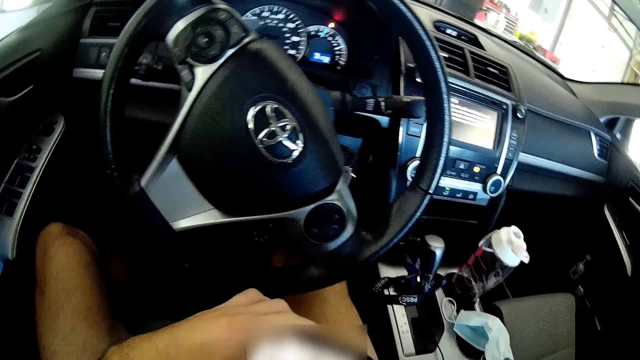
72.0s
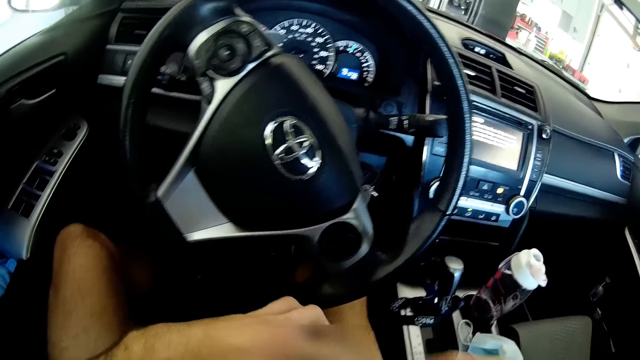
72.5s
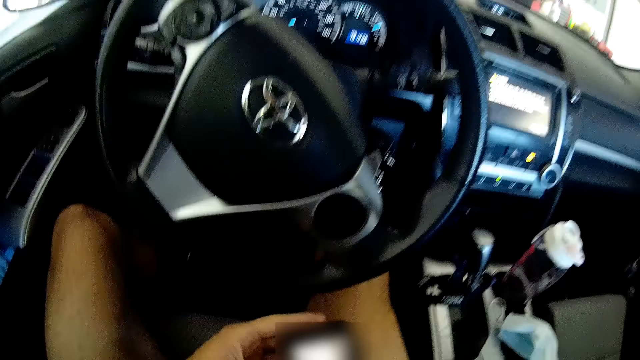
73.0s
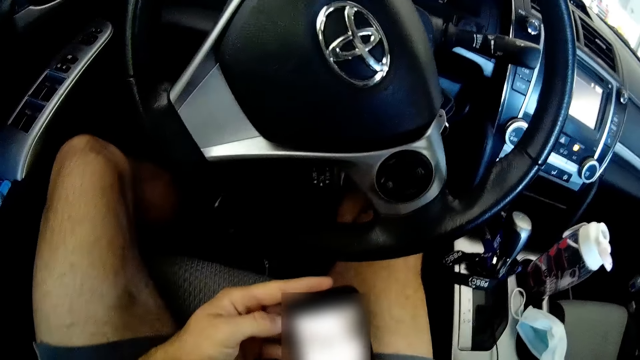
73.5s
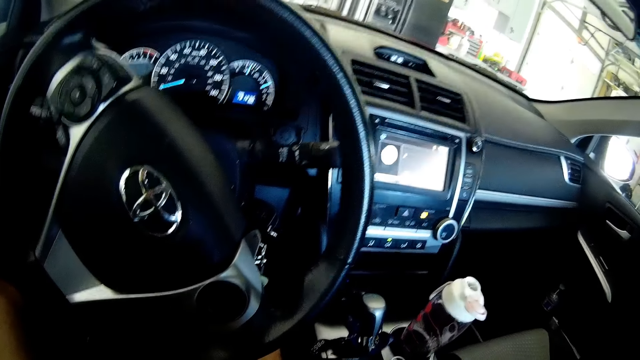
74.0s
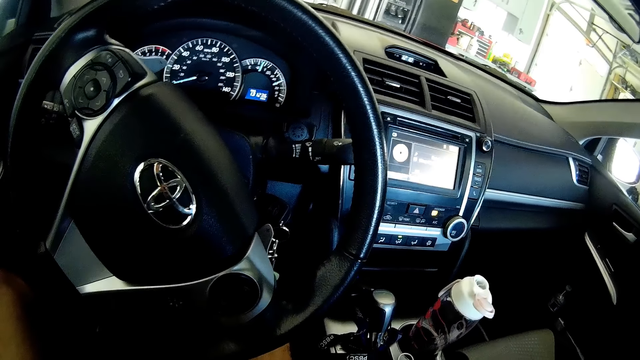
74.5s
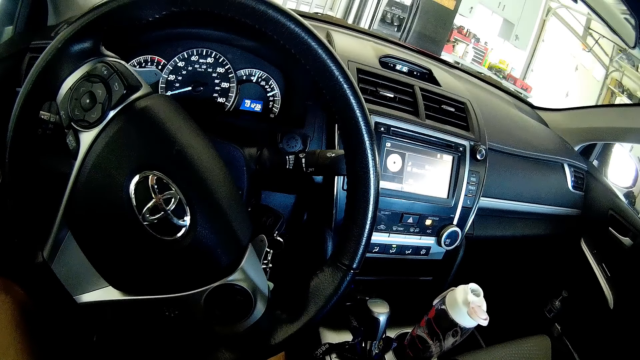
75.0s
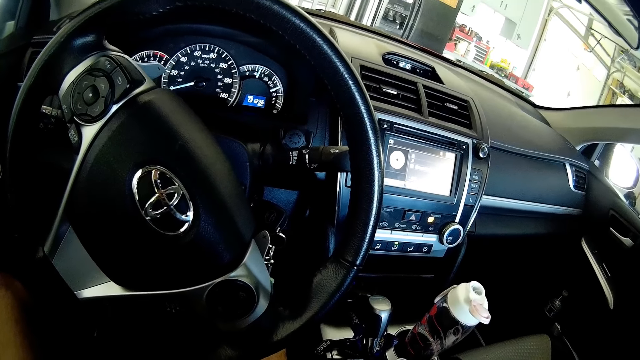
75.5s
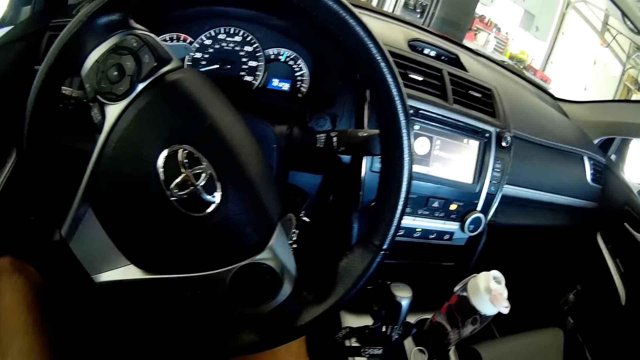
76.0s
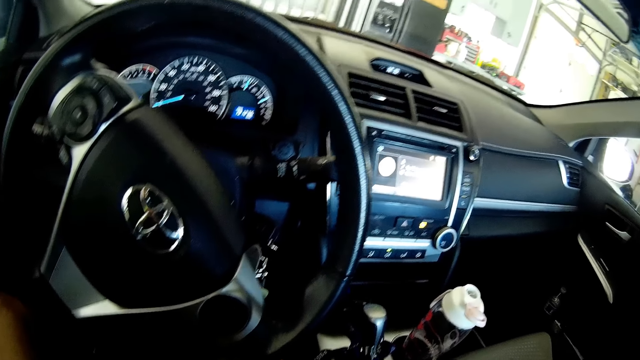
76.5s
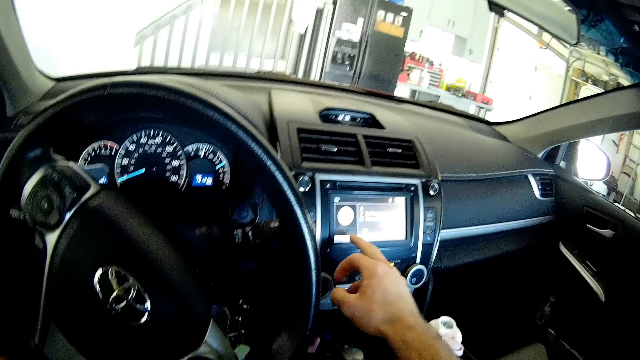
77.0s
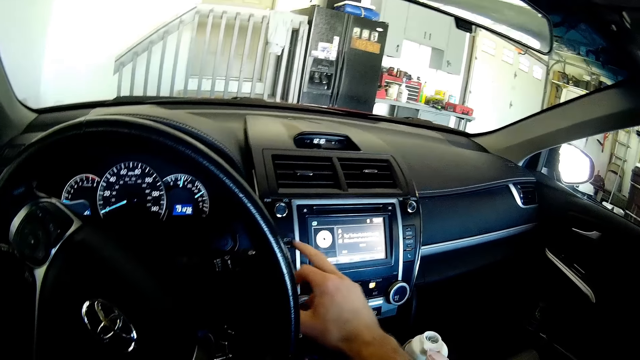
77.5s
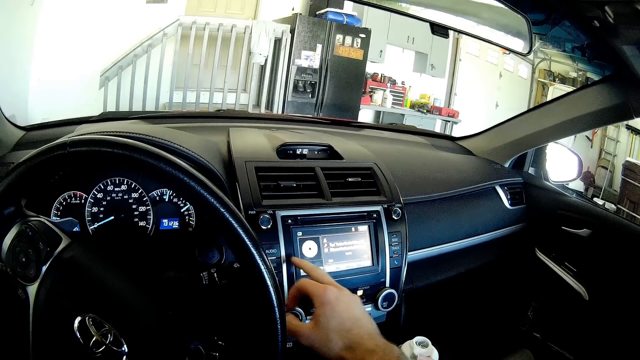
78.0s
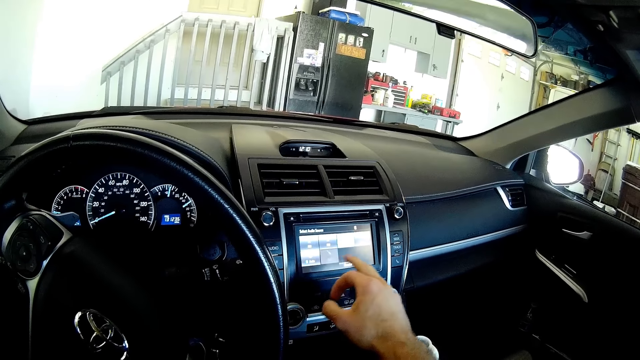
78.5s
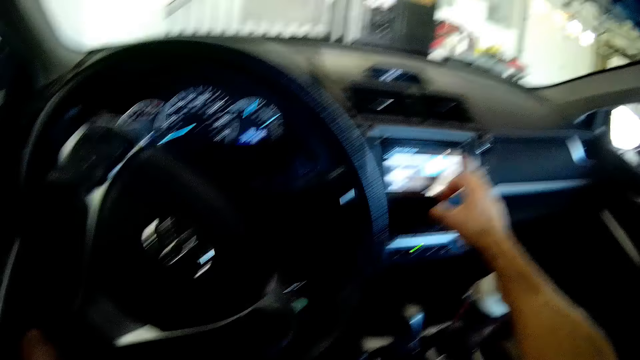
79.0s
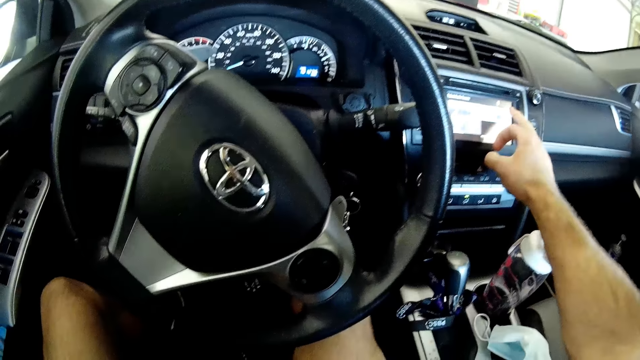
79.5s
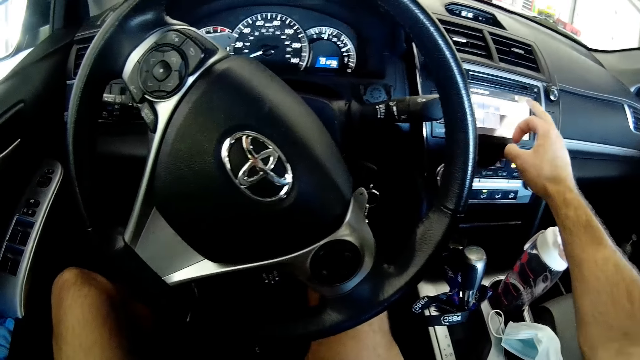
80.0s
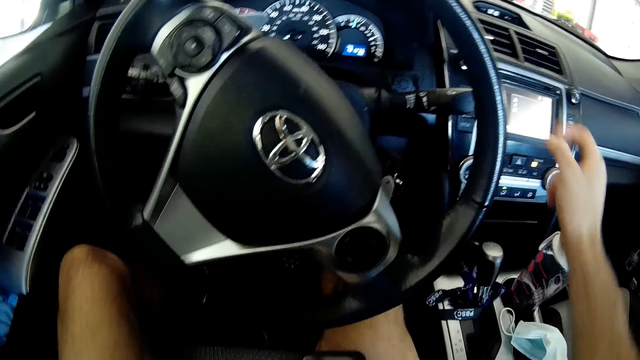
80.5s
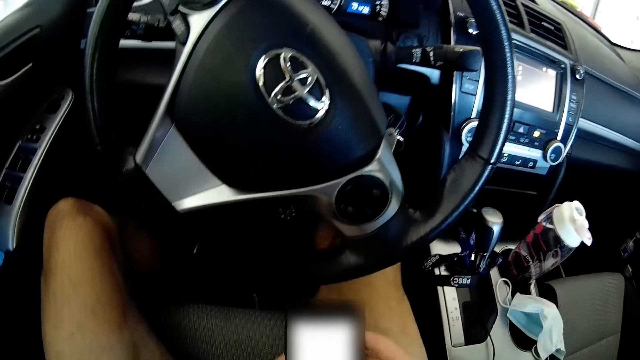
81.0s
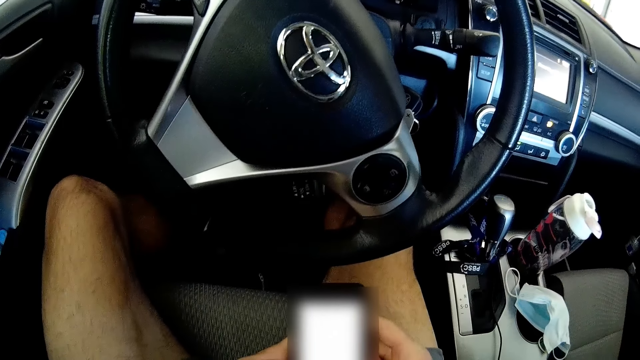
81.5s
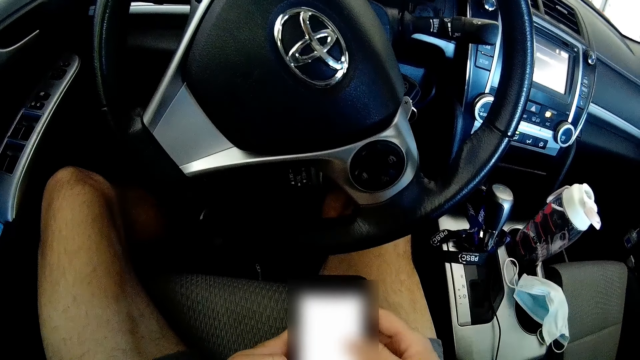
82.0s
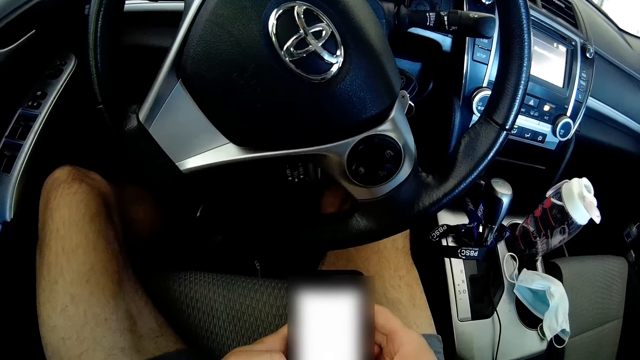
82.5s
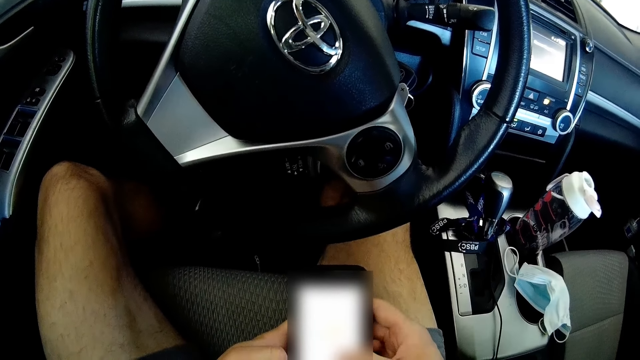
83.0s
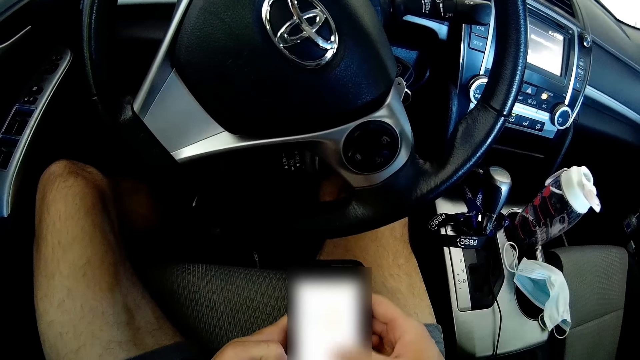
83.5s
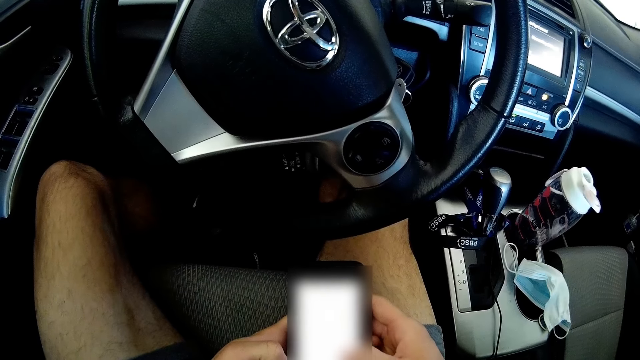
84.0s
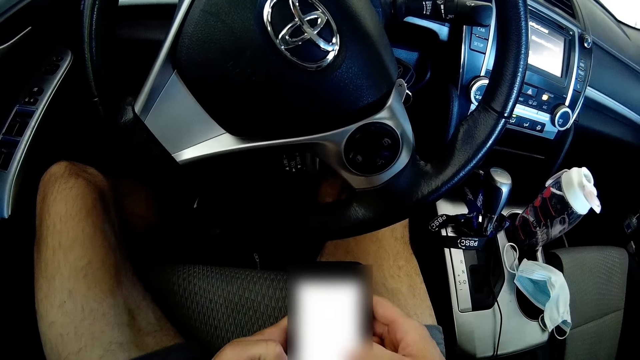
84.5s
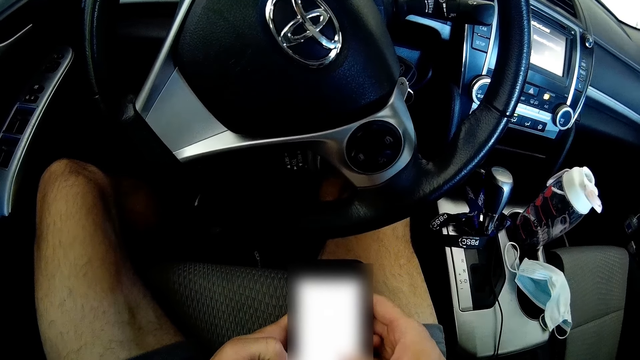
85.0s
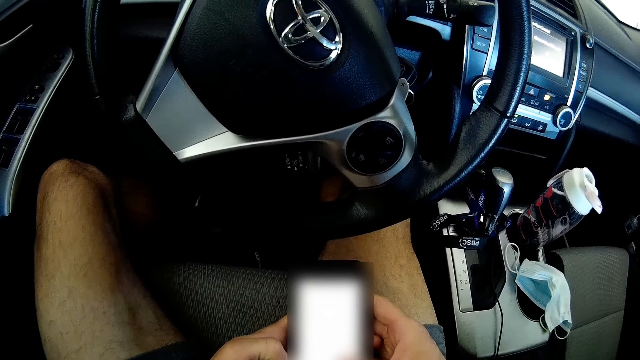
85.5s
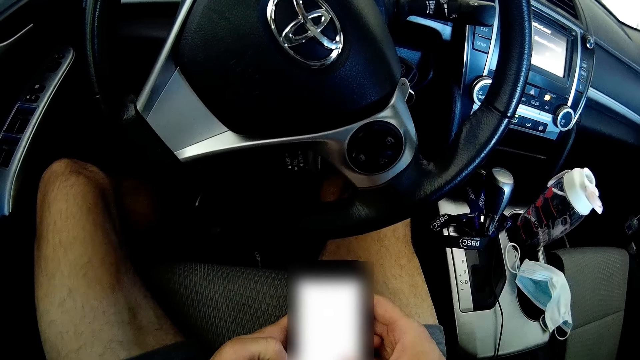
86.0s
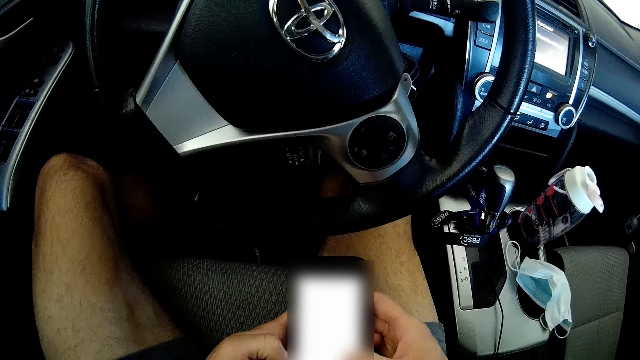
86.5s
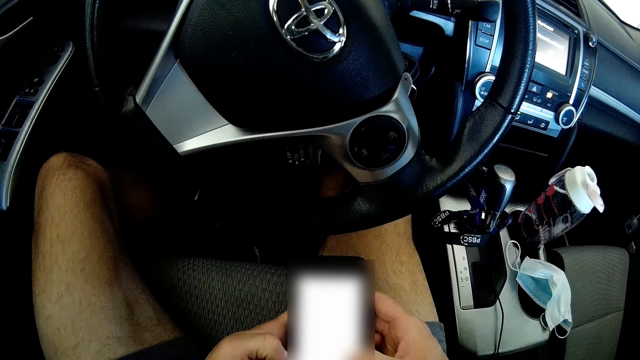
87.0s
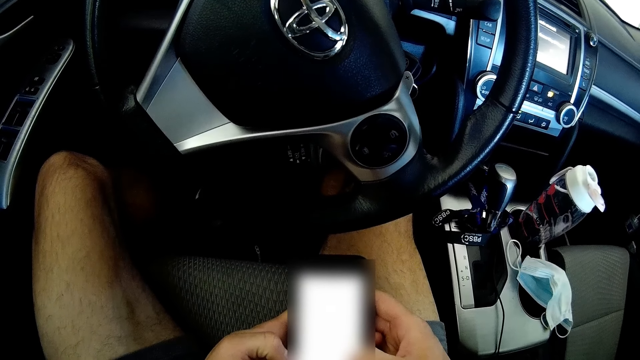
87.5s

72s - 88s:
The camera wearer operates the mobile phone with both hands. He operates the car's dashboard with his right hand. He operates the mobile phone with both hands. He holds the phone.

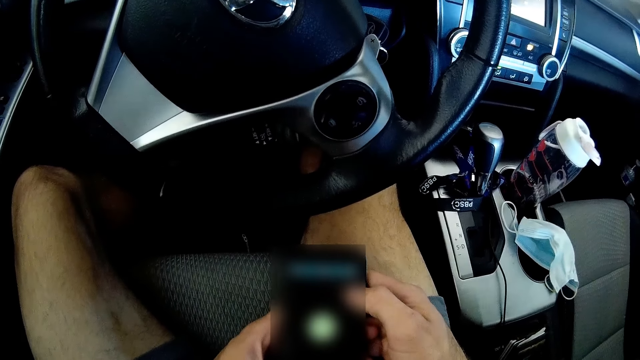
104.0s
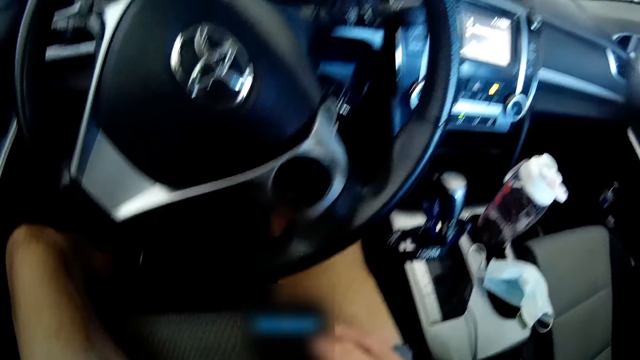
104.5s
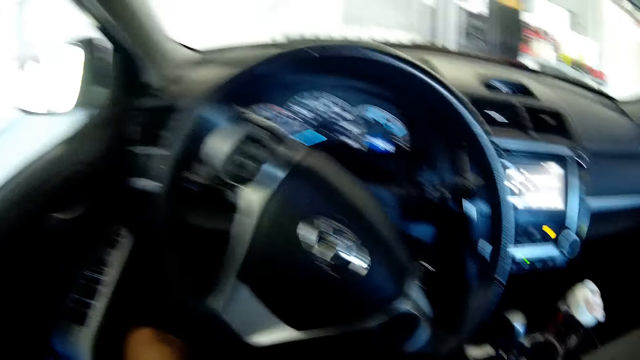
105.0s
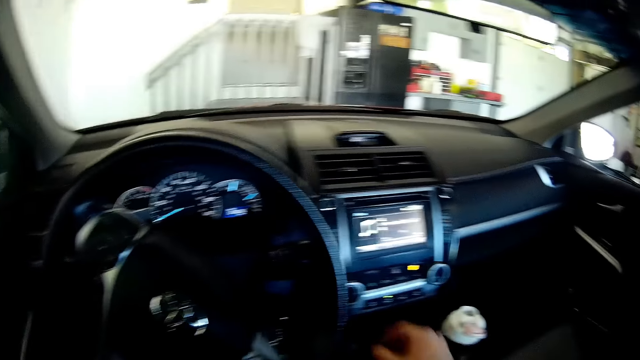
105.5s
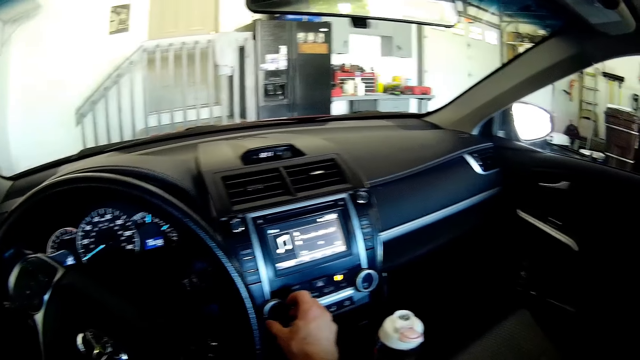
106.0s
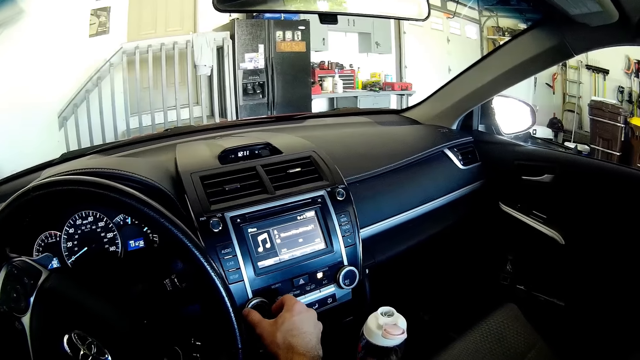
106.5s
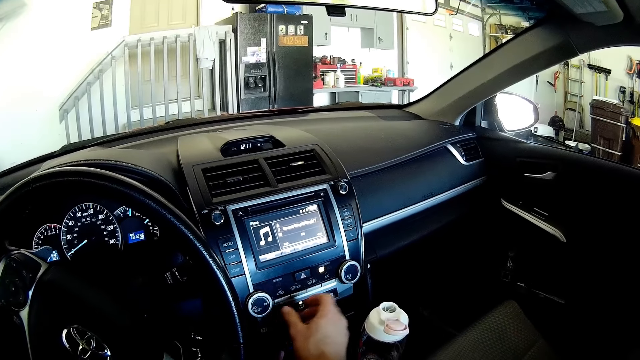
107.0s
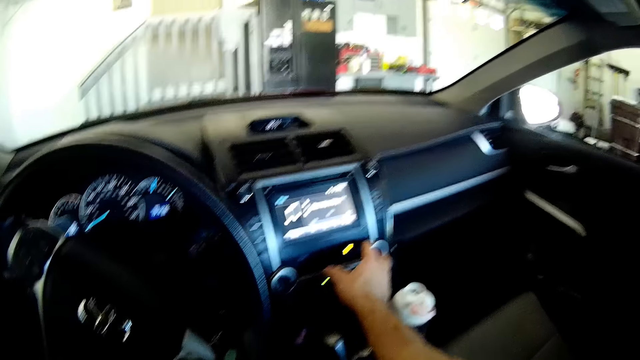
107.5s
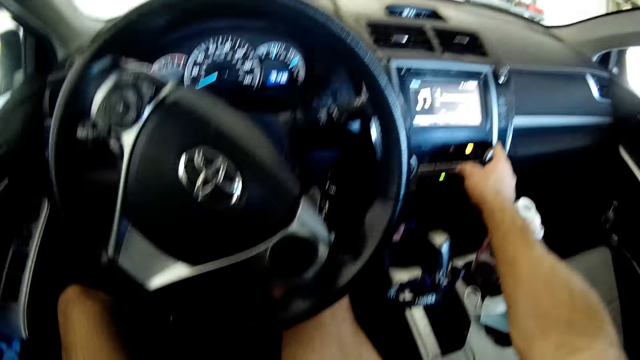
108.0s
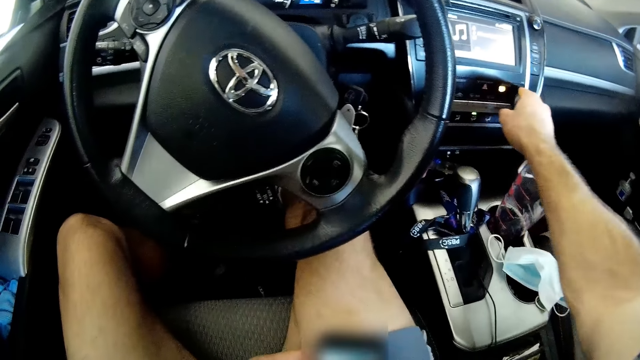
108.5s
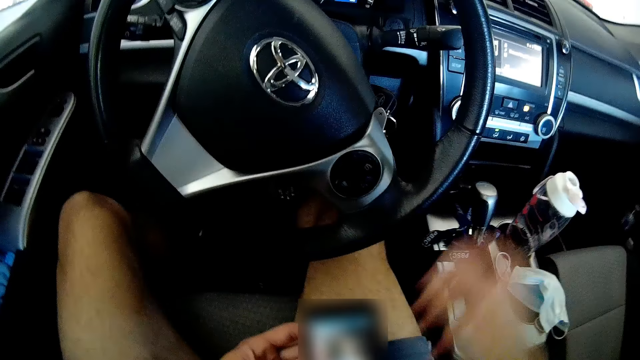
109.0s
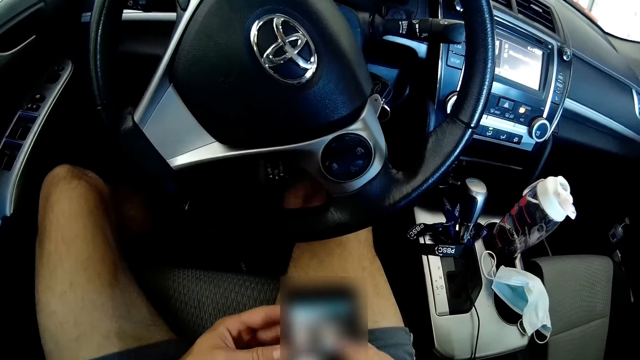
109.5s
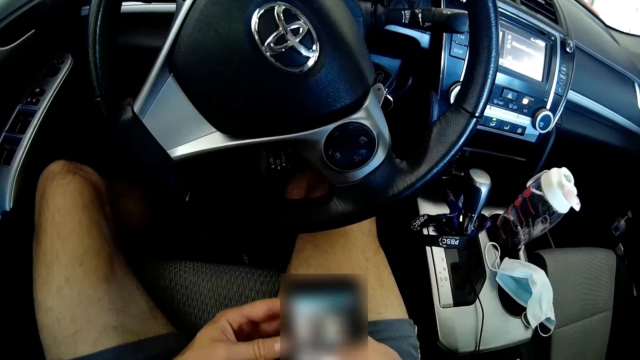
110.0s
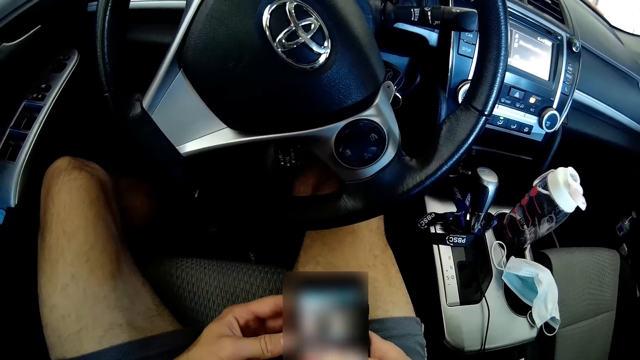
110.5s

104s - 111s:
The camera wearer looks in the car. He switches on the music. He operates the car's dashboard with his right hand. He operates the mobile phone with both hands.
